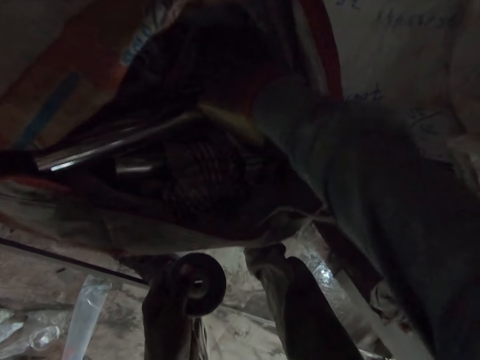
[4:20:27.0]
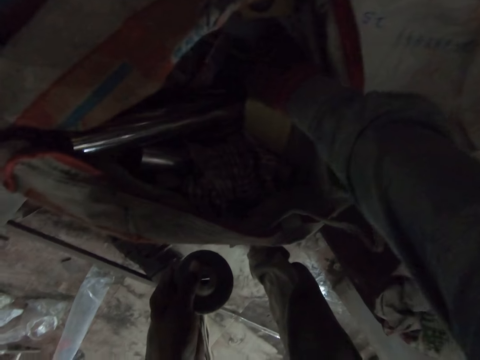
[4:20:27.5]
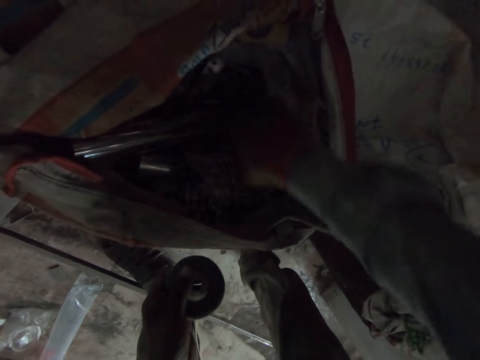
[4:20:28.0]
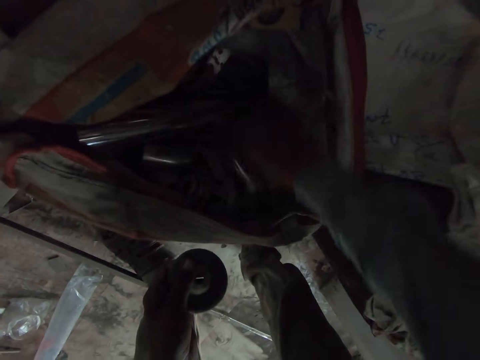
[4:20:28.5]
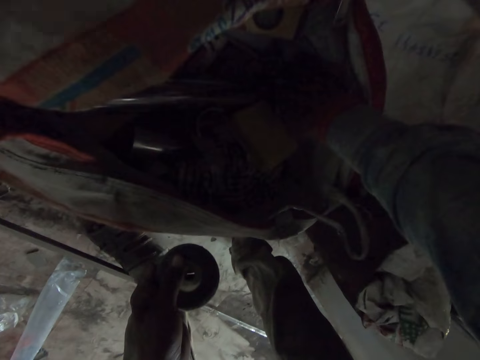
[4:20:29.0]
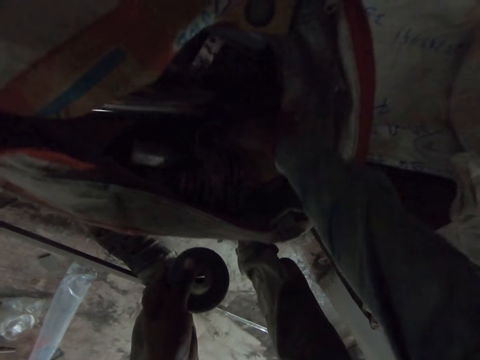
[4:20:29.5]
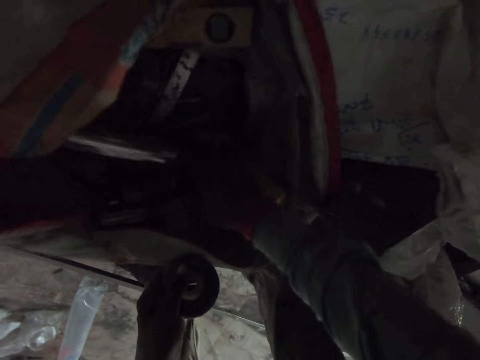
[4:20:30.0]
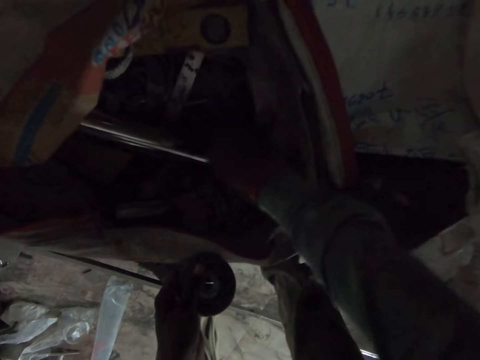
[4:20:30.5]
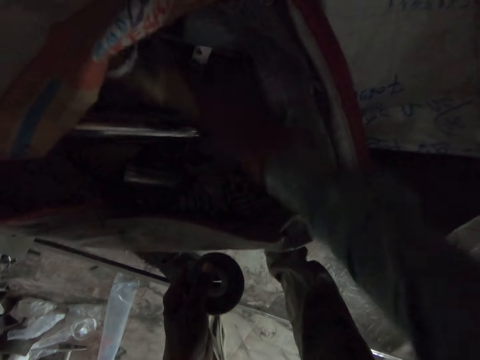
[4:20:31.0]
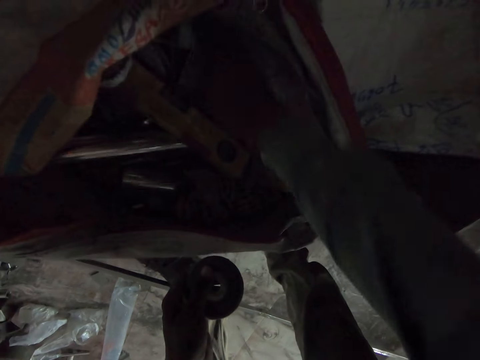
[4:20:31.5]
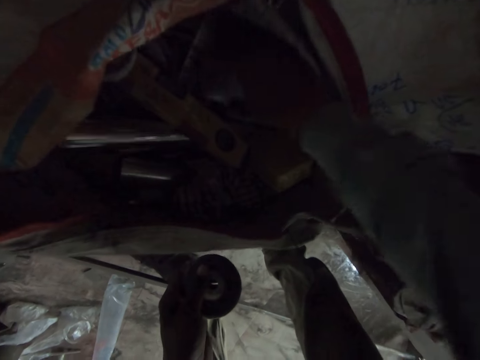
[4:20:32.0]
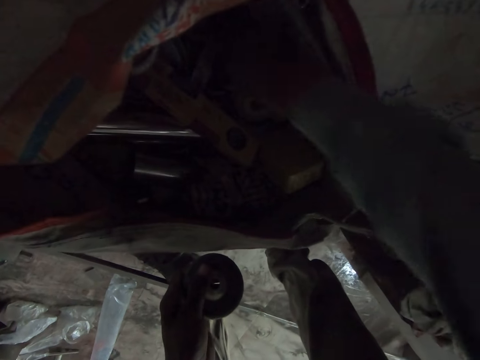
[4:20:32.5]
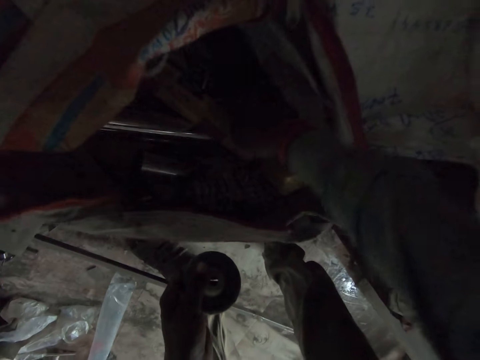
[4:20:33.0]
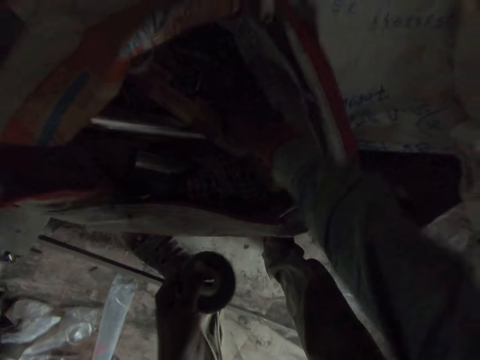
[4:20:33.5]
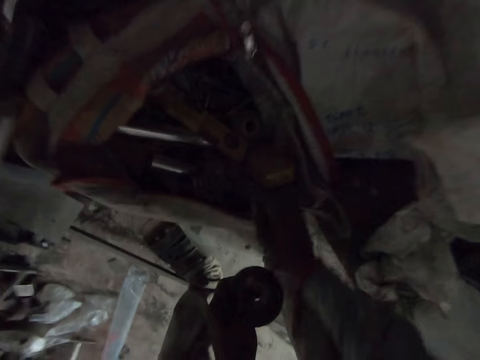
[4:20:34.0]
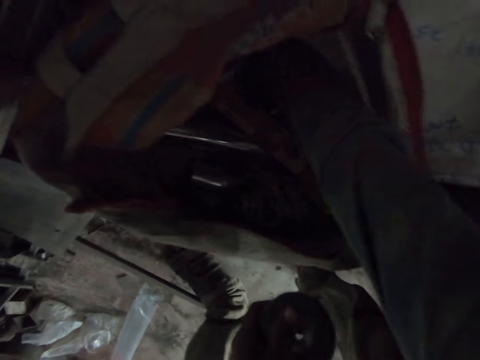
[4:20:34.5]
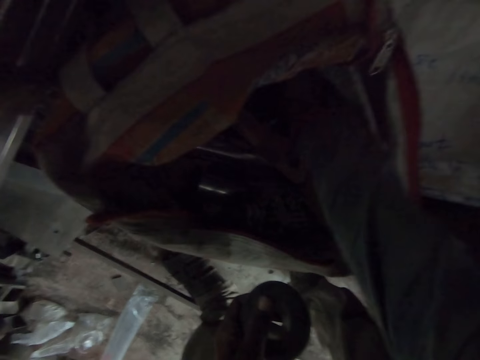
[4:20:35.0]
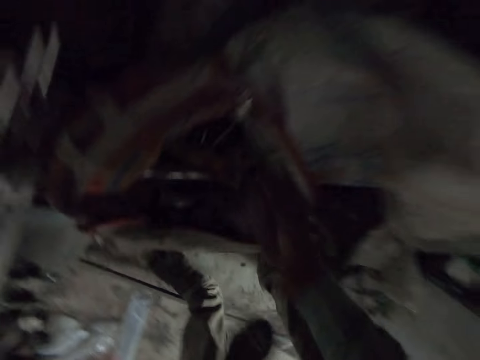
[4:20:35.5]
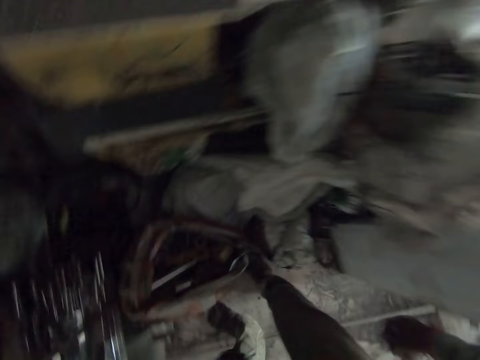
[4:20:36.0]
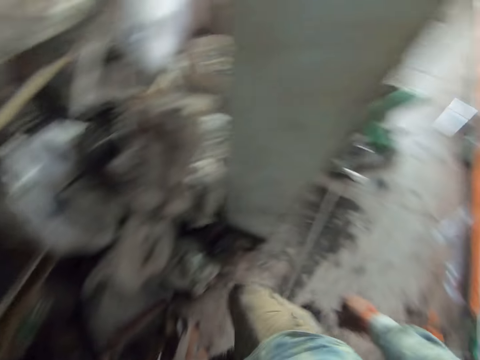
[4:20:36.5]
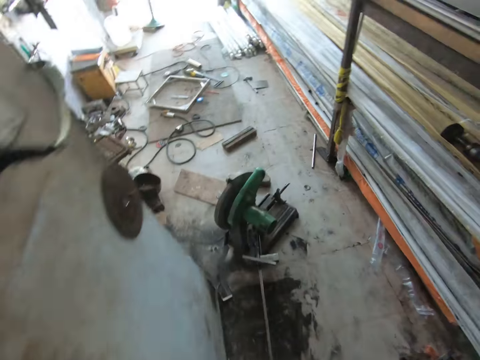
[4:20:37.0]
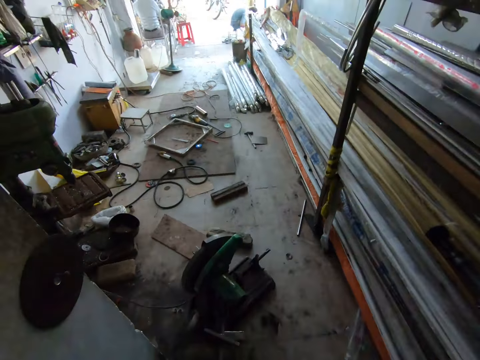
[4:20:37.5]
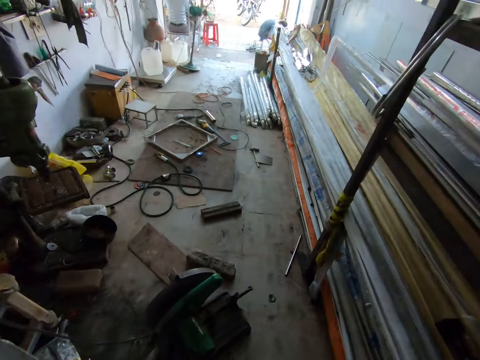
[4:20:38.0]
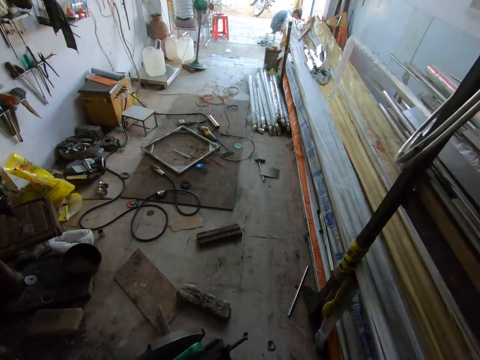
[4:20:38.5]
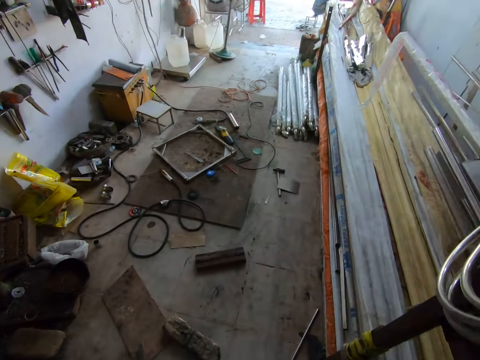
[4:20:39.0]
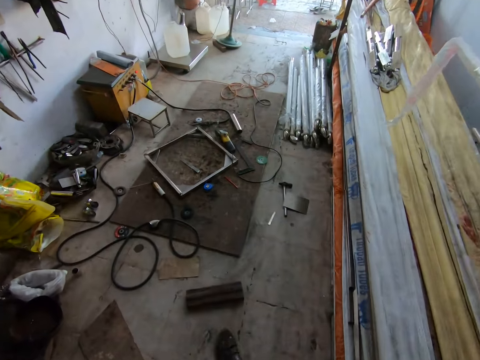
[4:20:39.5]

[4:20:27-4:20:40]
The camera wearer picks up a polishing bar from the sack with his right hand.

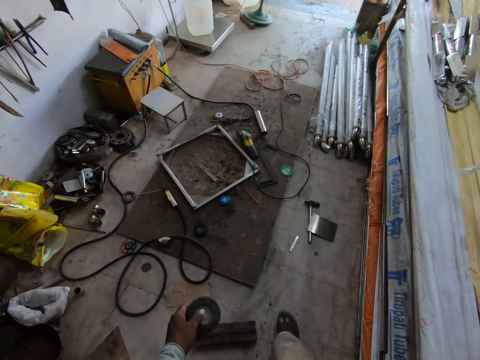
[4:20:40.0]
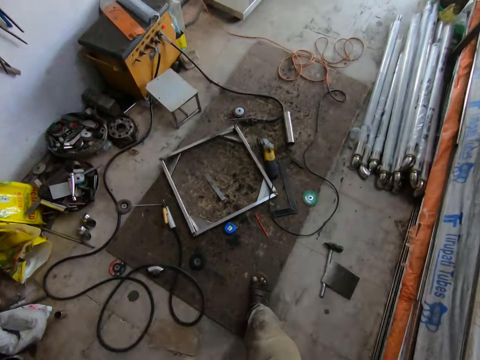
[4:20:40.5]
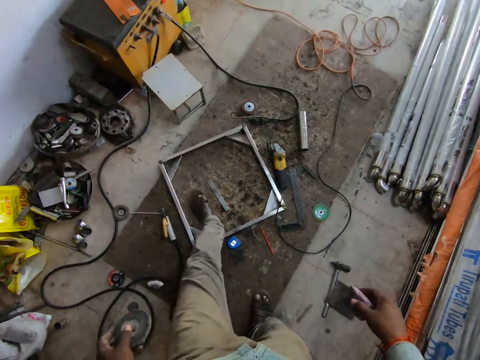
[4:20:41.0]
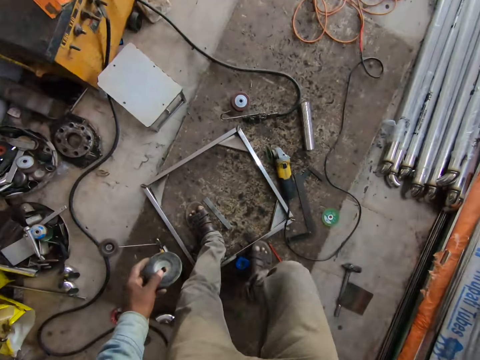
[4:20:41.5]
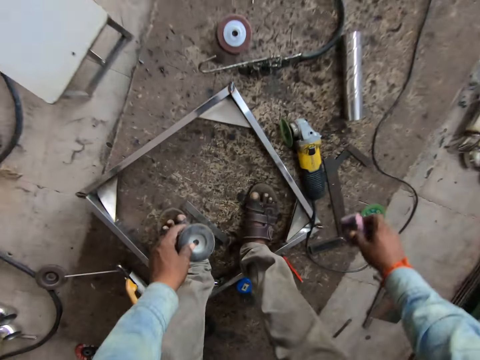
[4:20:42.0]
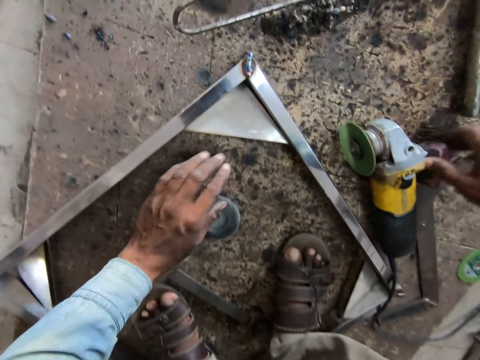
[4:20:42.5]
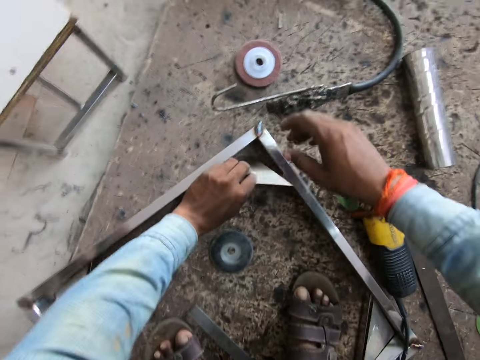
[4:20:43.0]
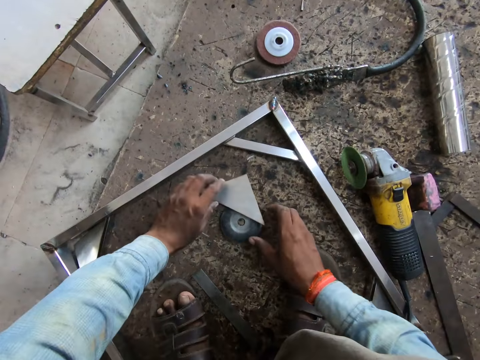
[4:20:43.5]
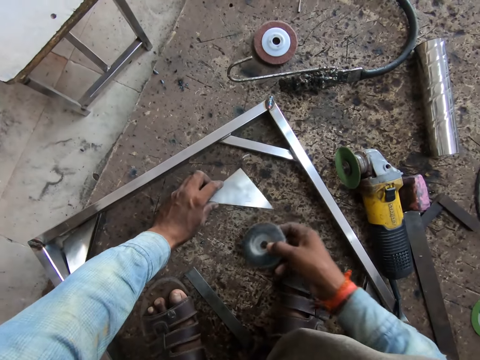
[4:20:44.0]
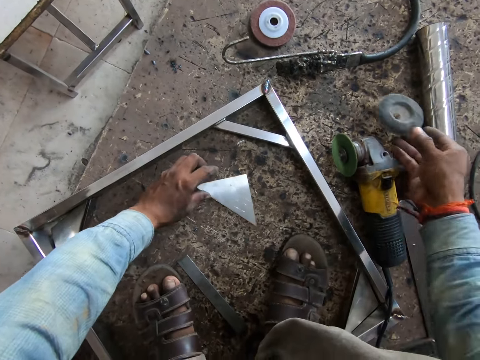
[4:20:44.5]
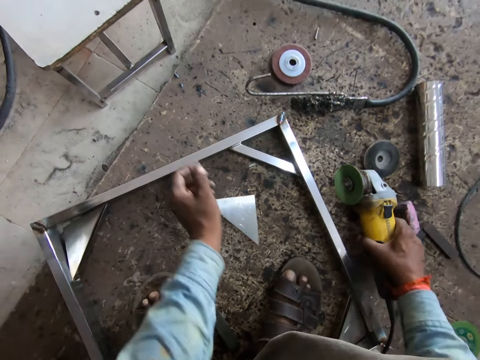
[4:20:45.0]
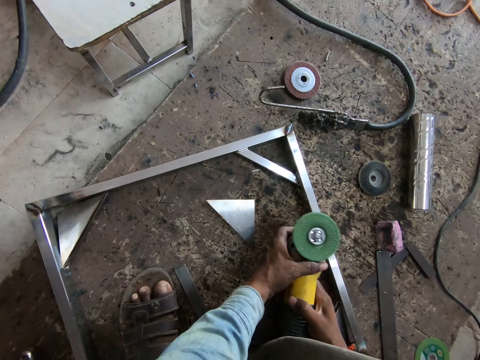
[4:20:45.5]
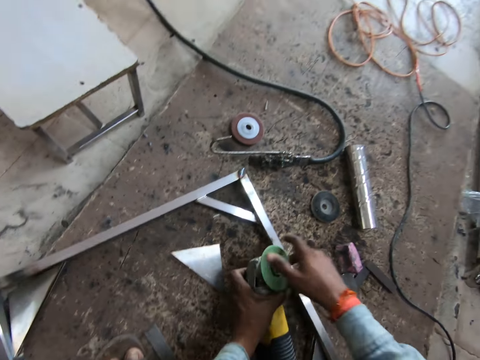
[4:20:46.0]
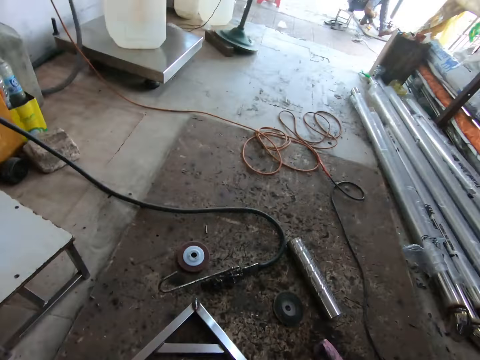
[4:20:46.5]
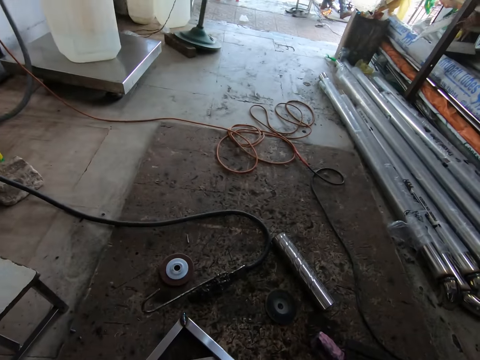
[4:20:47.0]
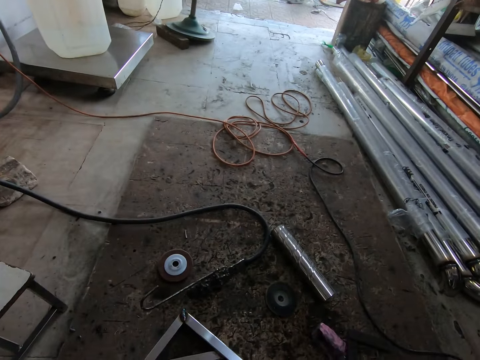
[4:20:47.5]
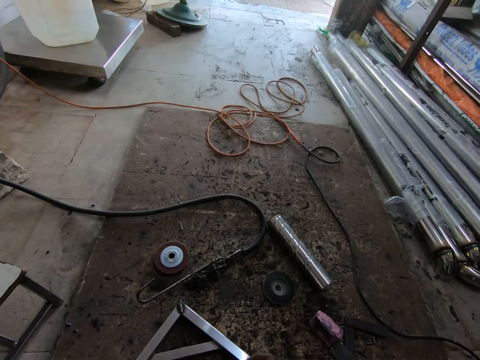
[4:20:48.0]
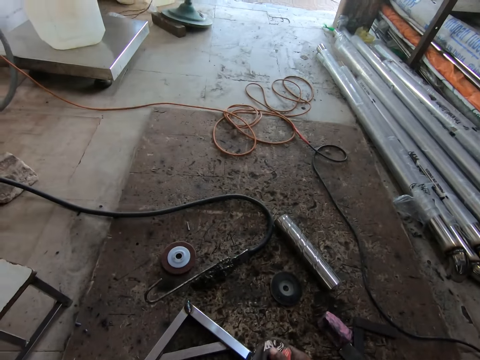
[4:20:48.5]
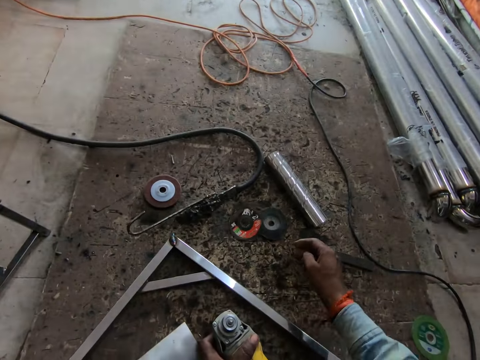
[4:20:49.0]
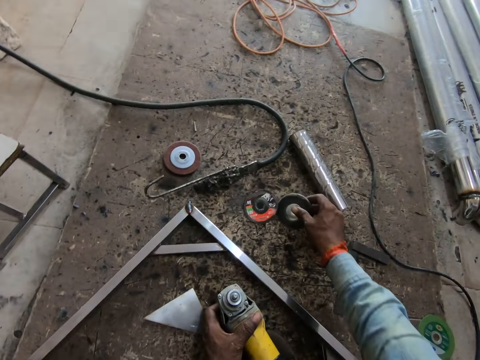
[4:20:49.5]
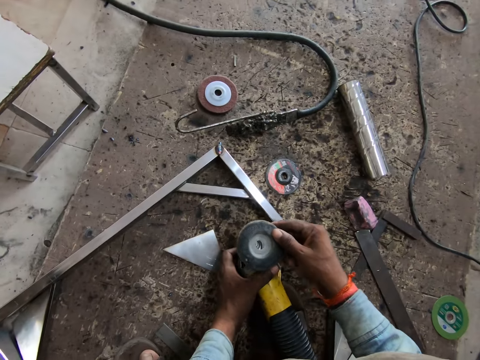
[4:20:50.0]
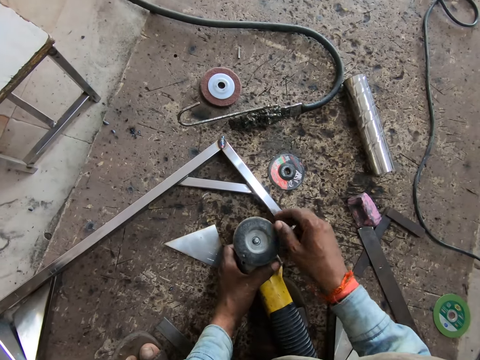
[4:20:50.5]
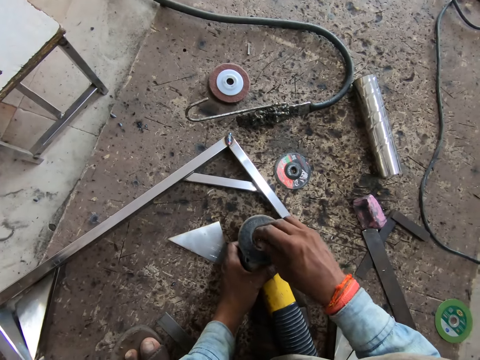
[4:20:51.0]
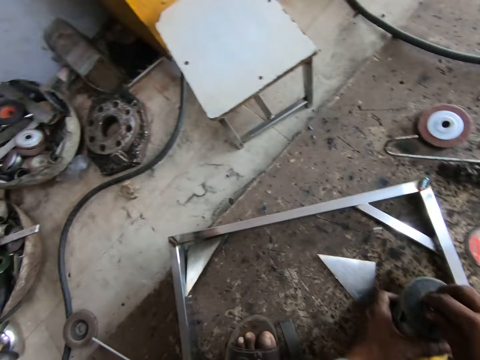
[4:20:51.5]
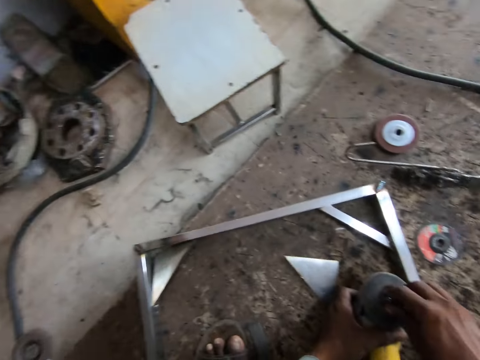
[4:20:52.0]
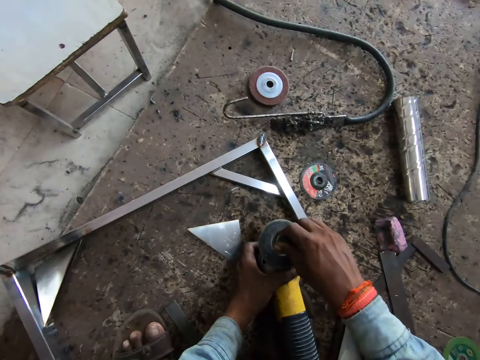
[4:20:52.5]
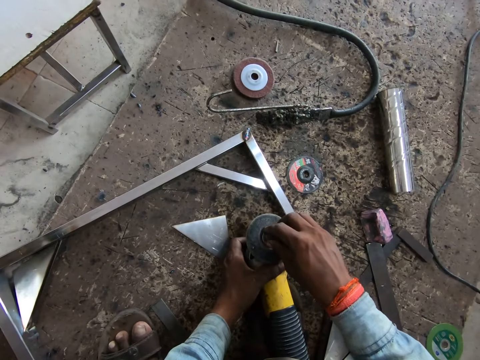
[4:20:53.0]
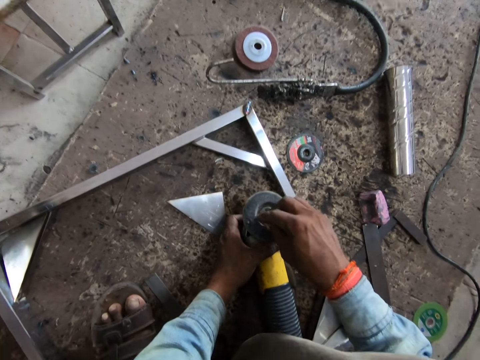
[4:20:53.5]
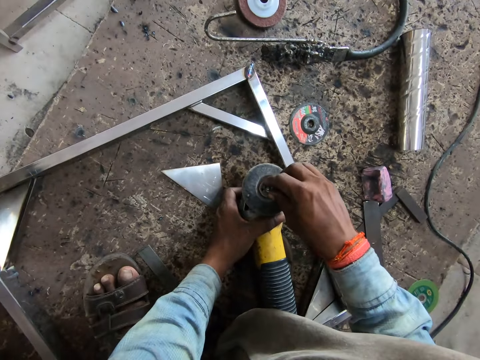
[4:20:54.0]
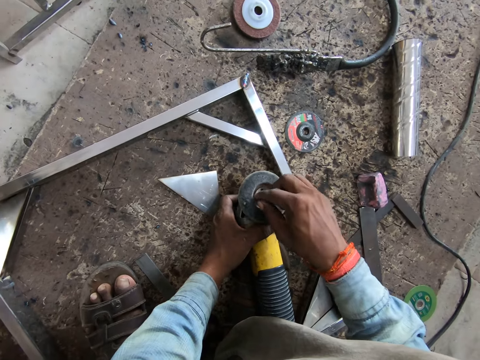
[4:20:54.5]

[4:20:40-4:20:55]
The camera wearer drops the sanding disk on the floor with his left hand. He drops the polishing bar on the floor with his right hand. He removes the metal piece from the metal piece with his left hand. He drops the metal piece on the floor with his left hand. He picks up the sanding disk from the floor with his right hand. He moves the metal piece on the floor with his left hand. He drops the sanding disk on the floor with his right hand. He picks up the angle grinder from the floor with his right hand. He passes the angle grinder to his left hand from his right hand. He removes the sanding disk from the angle grinder with his right hand. He drops the sanding disk on the floor with his right hand. He picks up the sanding disk from the floor with his right hand. He clips the sanding disk on the angle grinder with his right hand.
